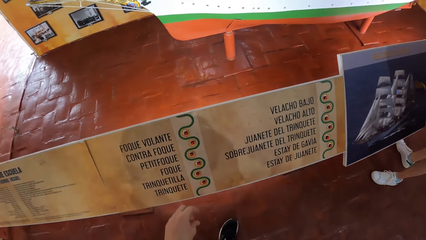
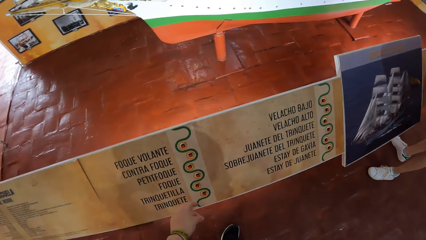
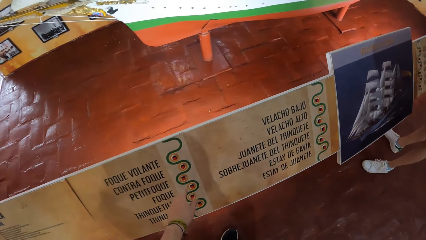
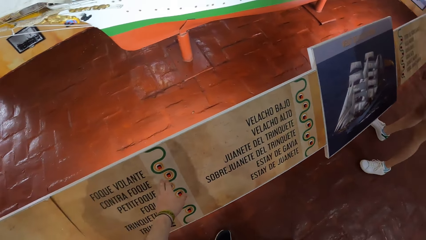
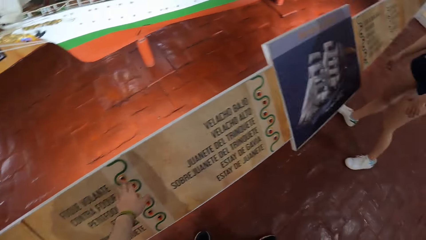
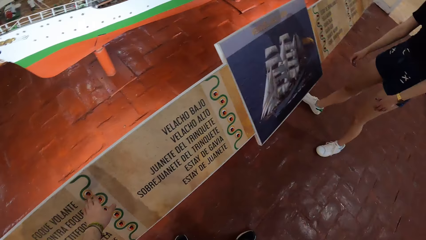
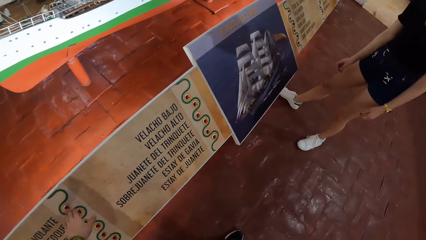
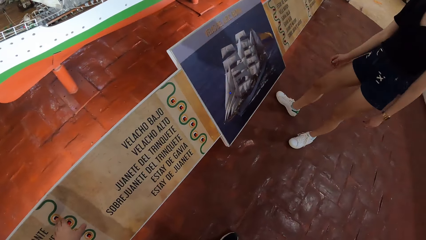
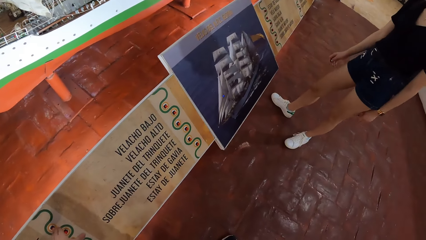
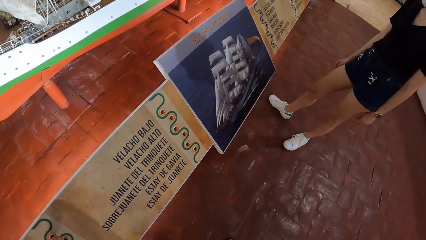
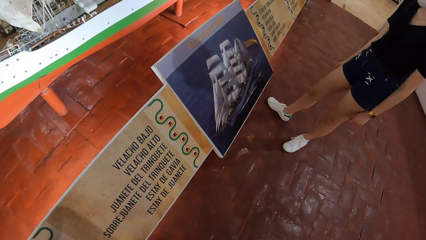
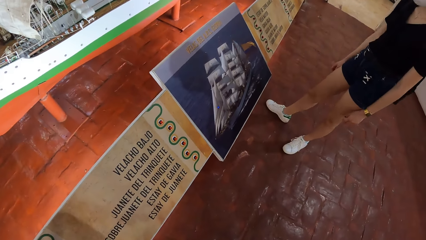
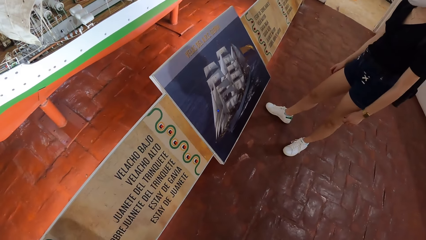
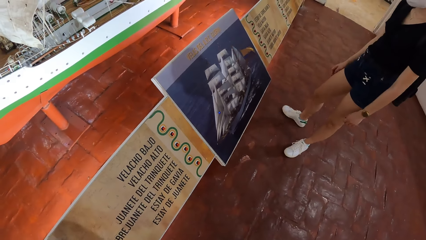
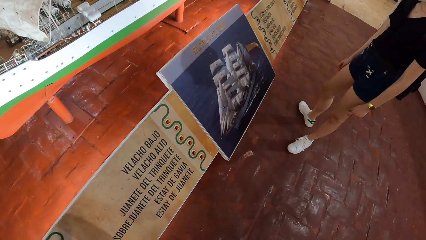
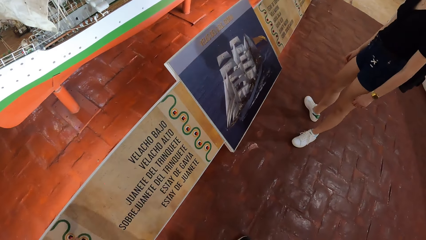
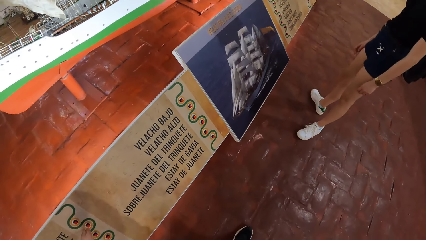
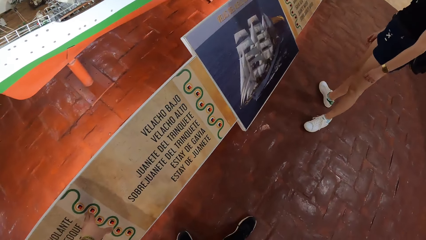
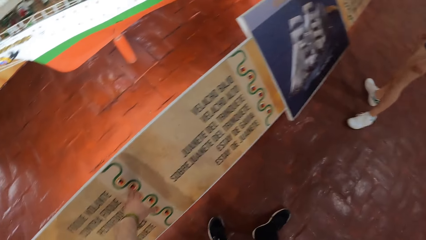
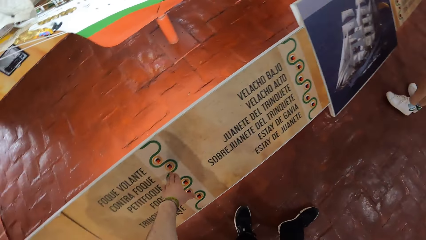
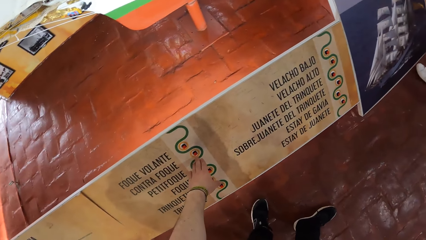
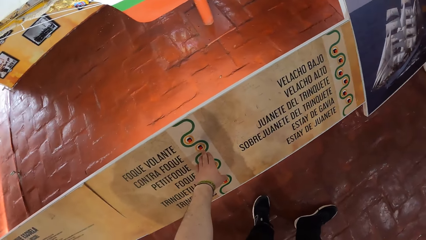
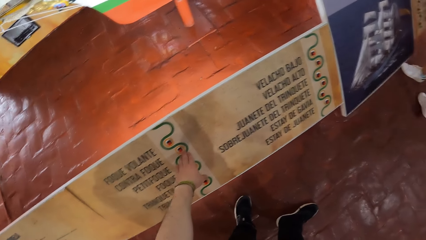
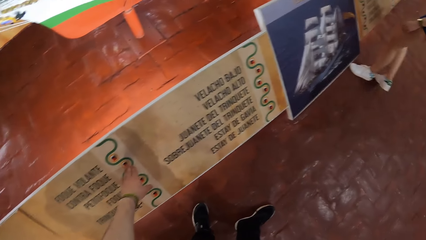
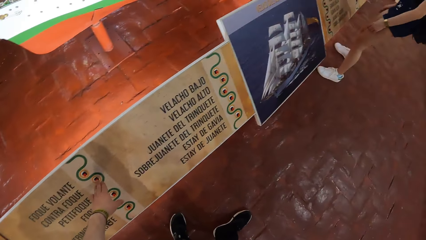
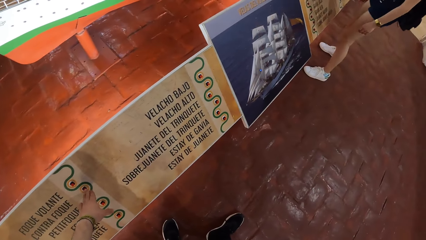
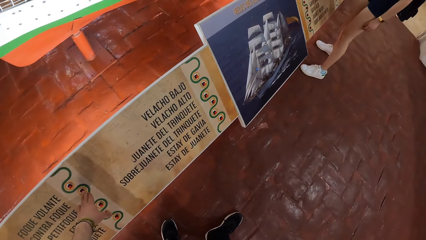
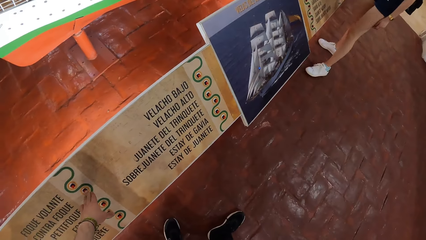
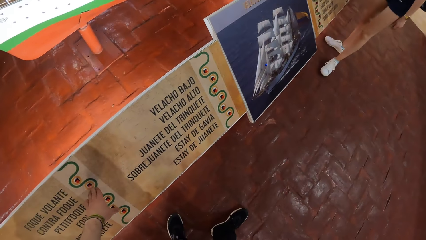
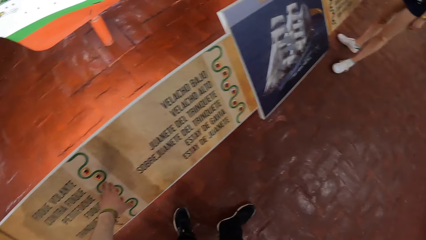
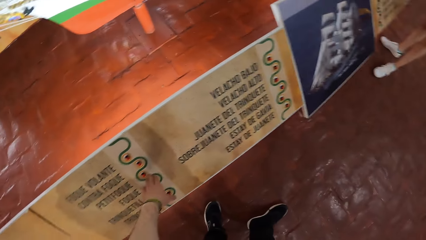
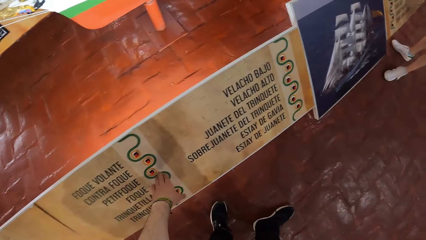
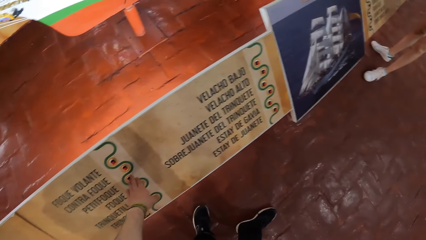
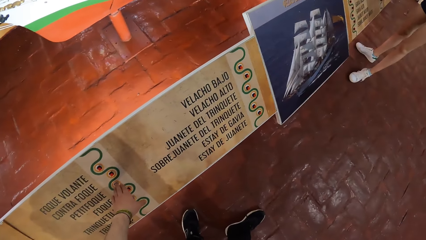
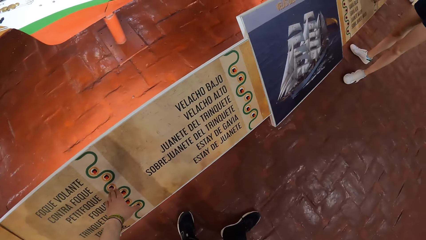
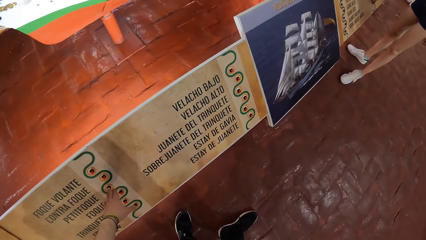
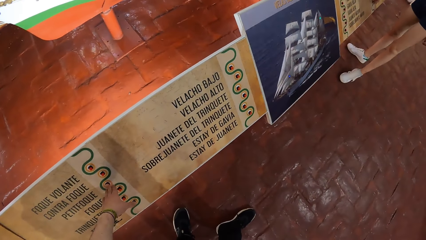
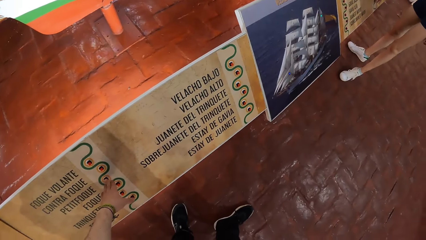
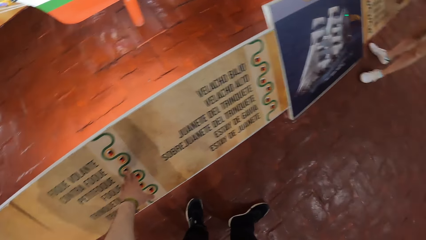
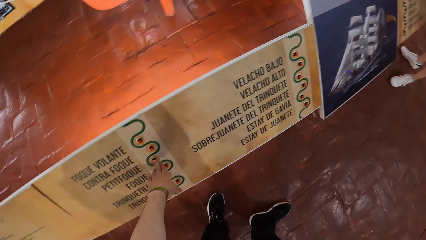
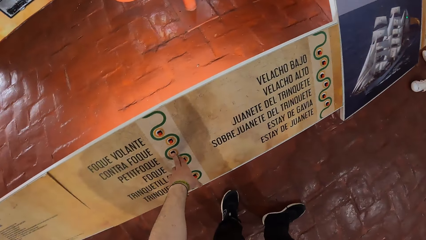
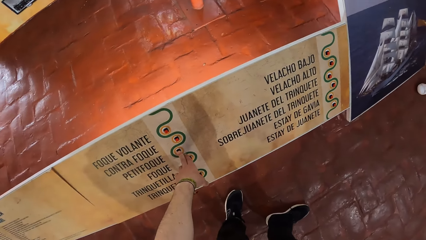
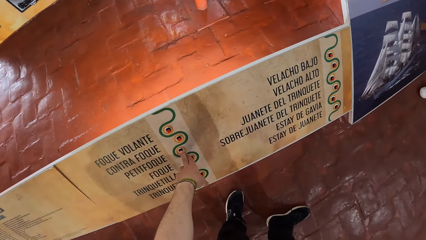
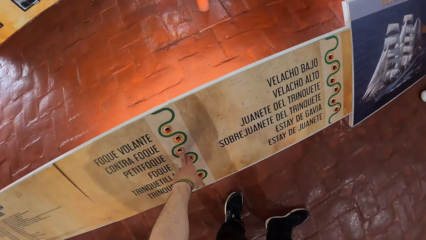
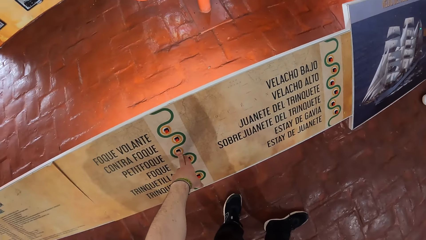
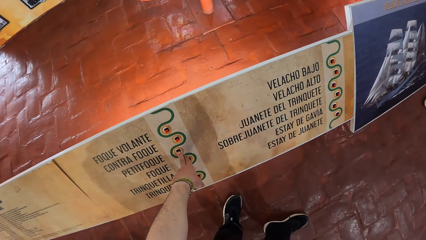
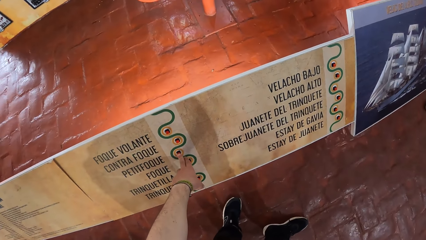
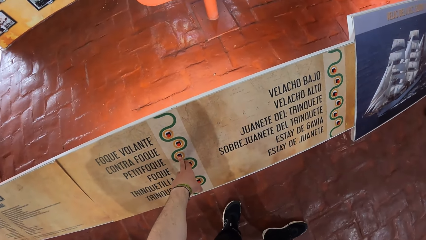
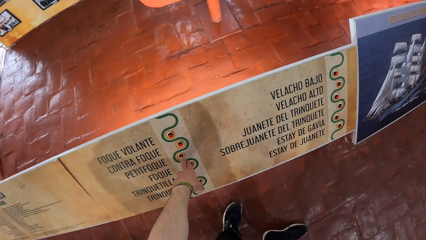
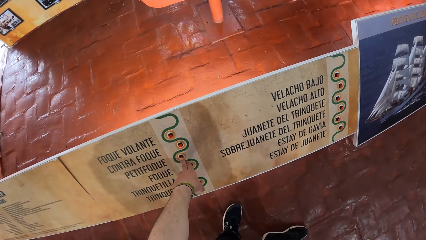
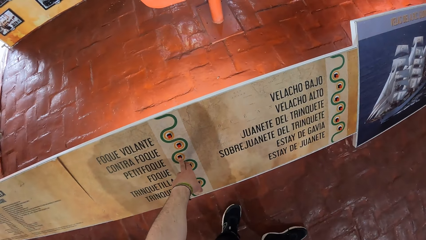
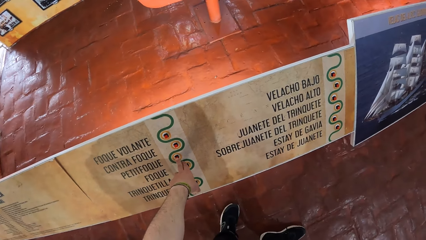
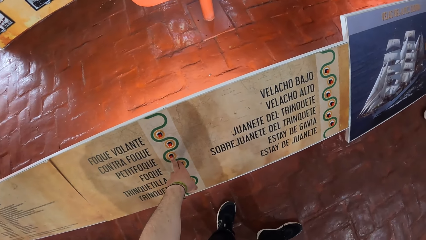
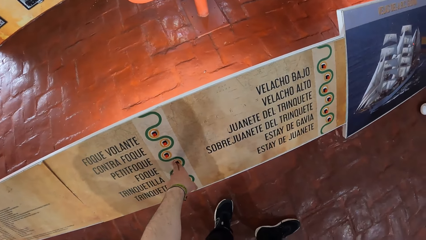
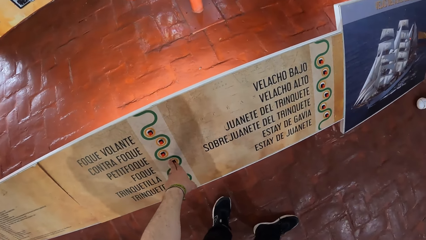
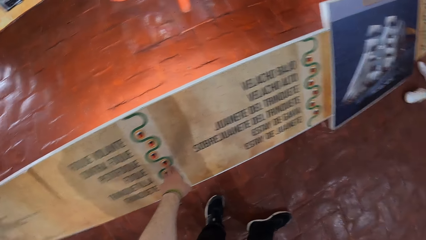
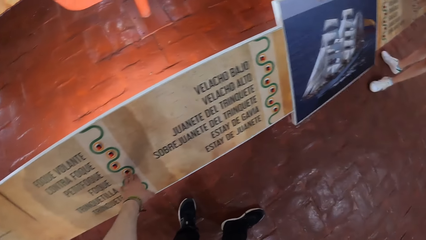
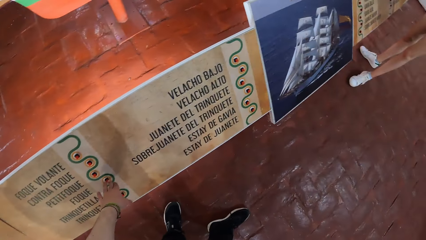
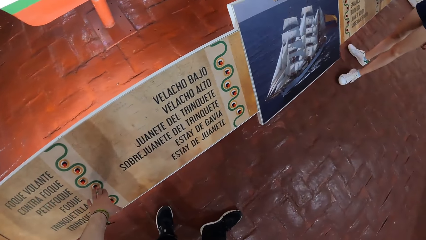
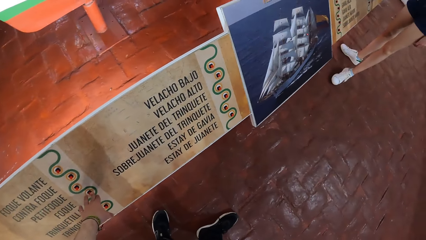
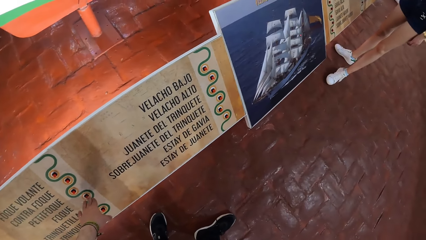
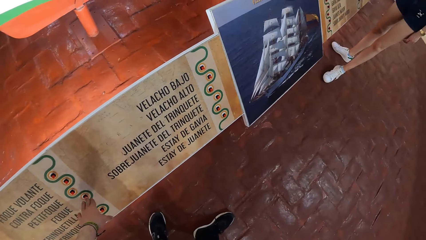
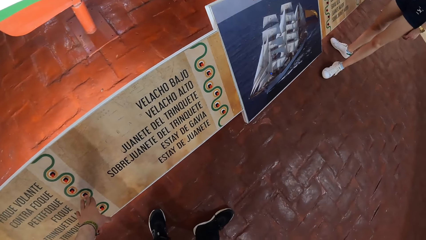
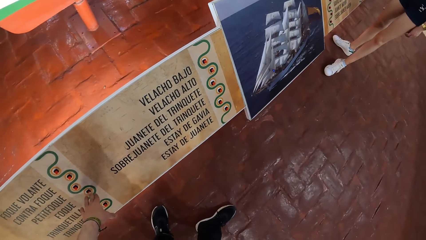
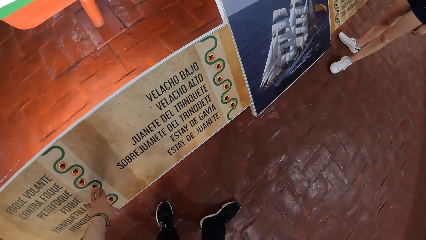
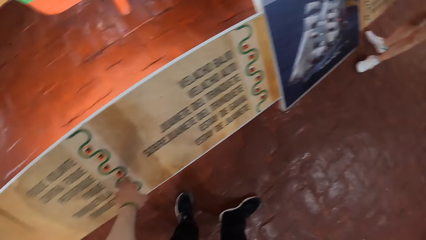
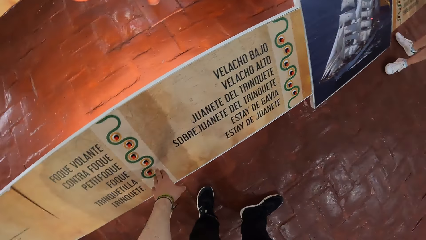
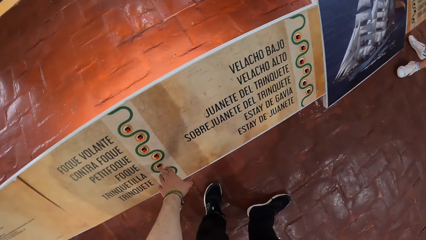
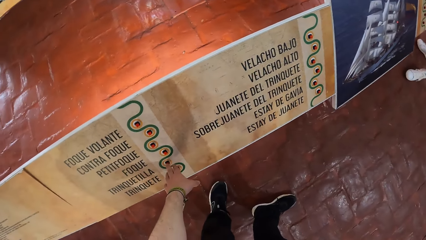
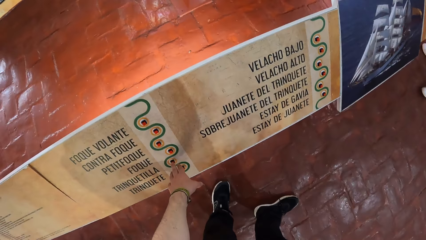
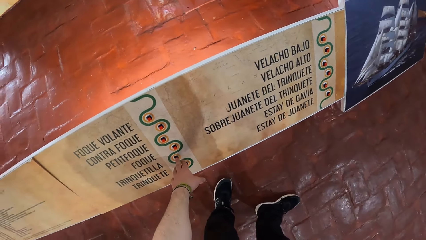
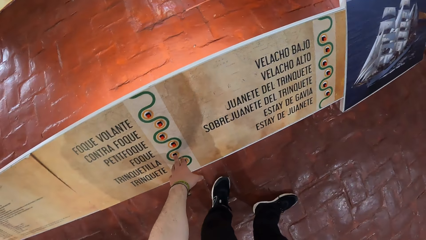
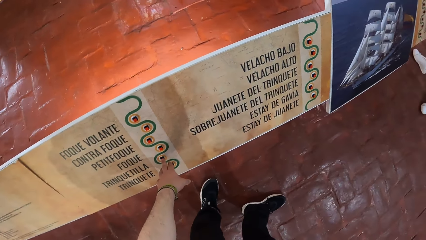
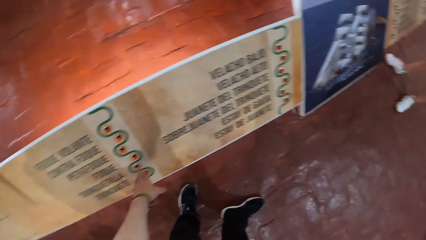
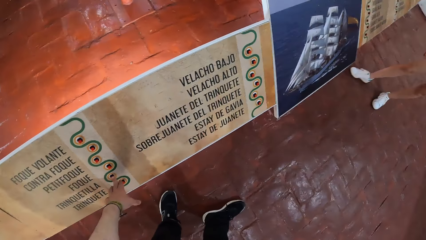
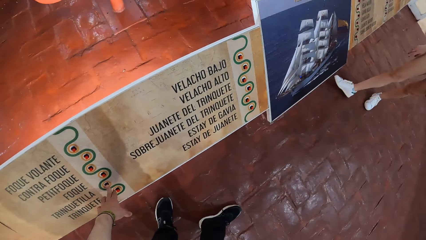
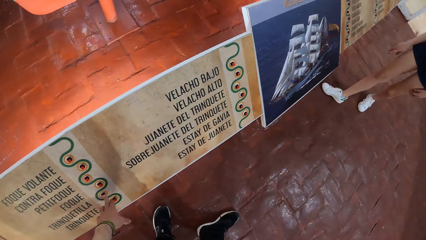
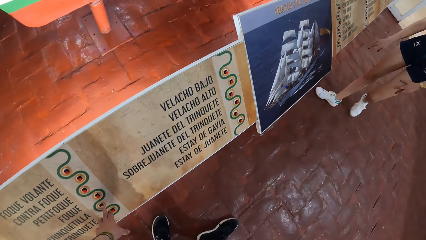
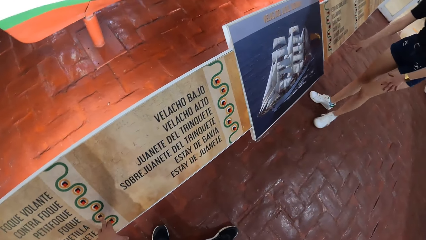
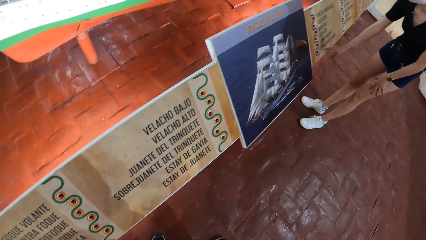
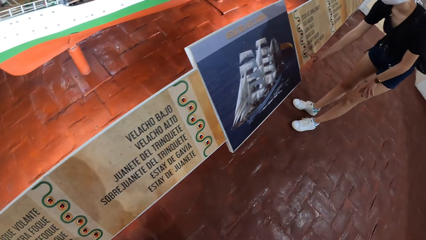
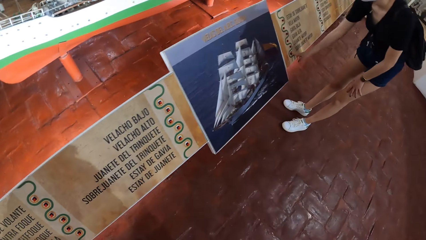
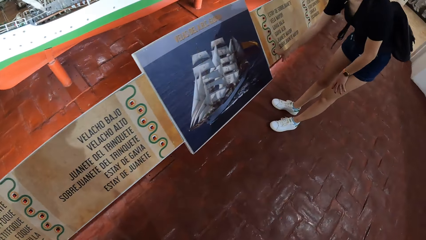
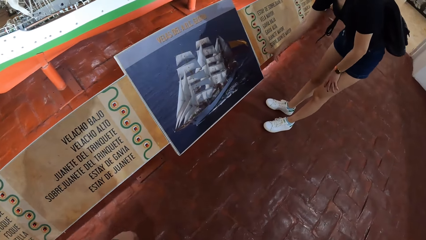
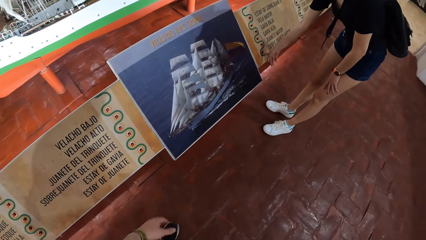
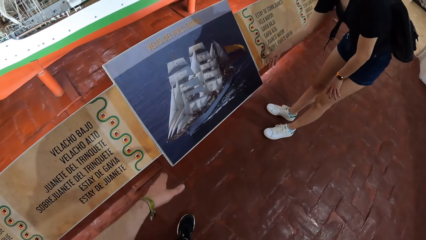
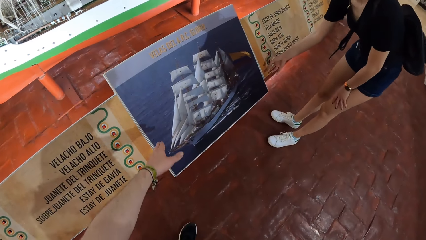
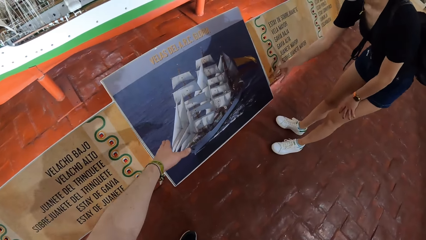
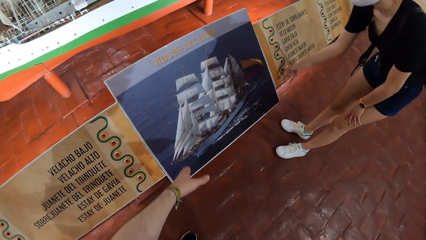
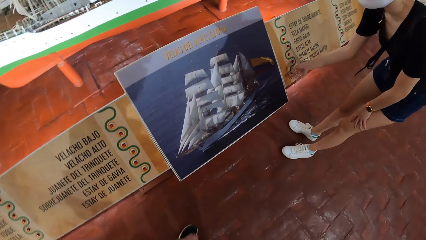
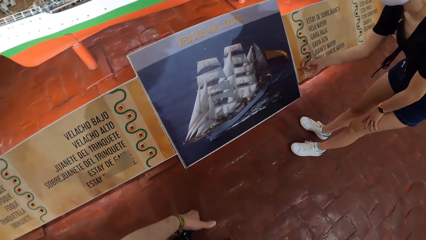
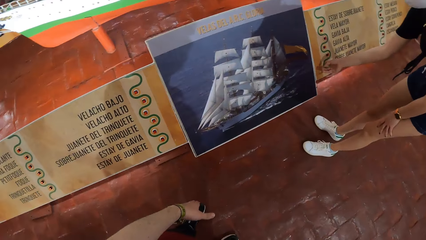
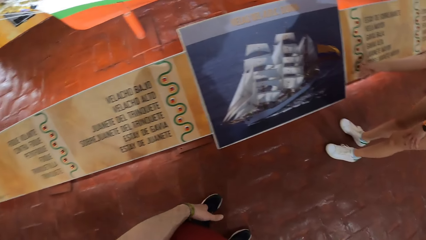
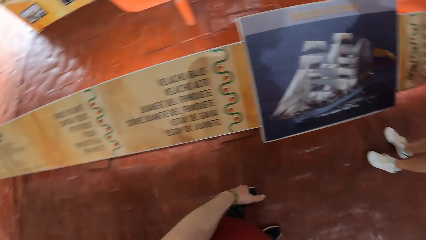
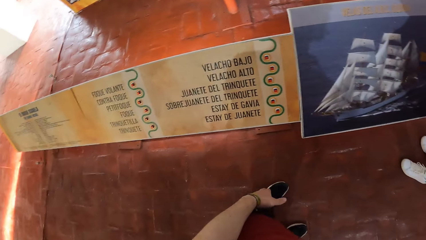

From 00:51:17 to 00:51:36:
The camera wearer touches a button on the board in the museum with his right hand. He presses a button repeatedly. A lady moves around. The lady touches a button on the board in the museum with her right hand. The camera wearer points at a picture. He interacts with the lady.
